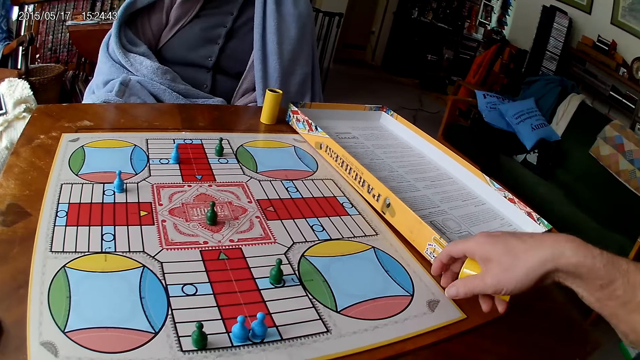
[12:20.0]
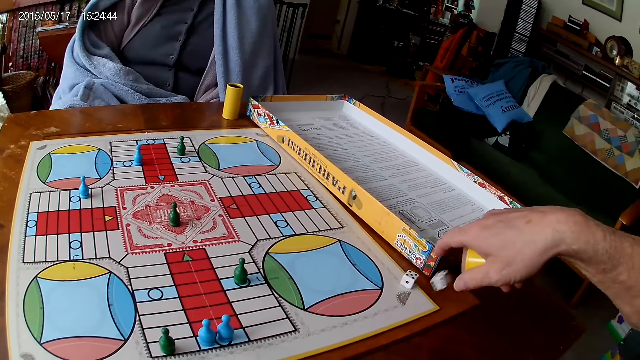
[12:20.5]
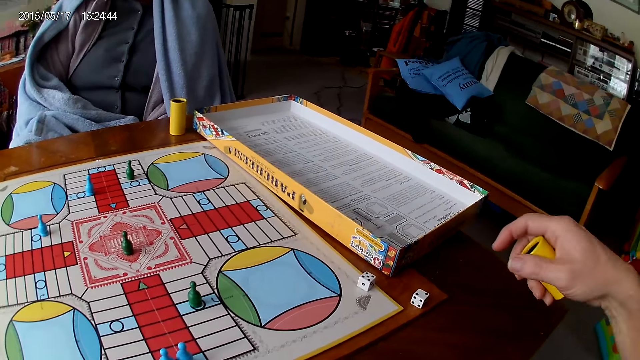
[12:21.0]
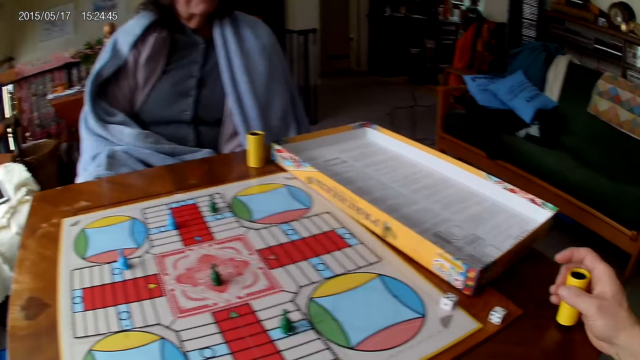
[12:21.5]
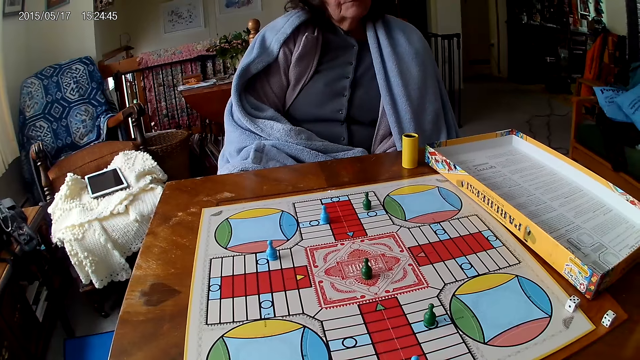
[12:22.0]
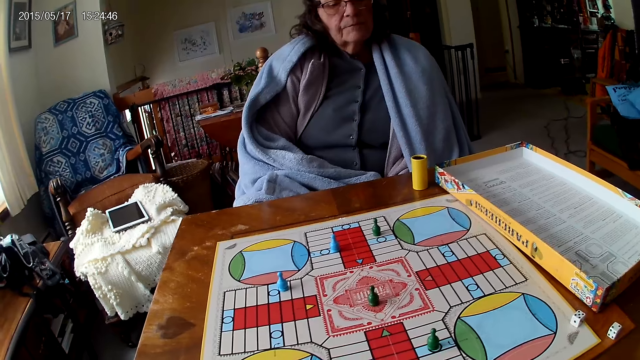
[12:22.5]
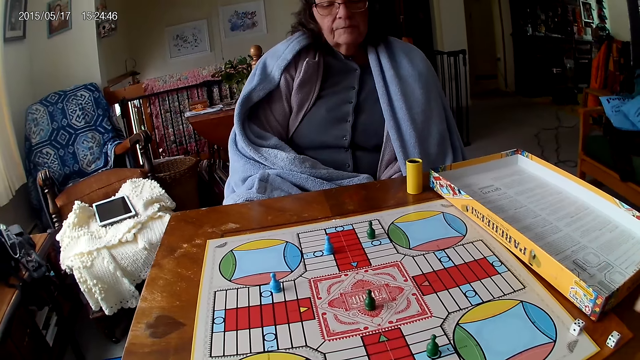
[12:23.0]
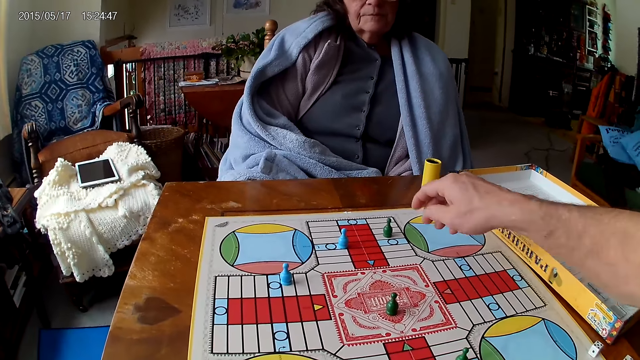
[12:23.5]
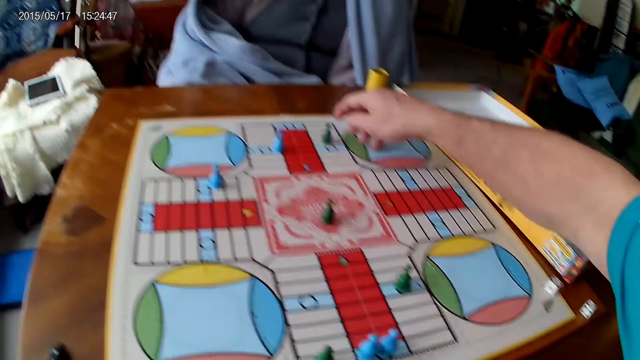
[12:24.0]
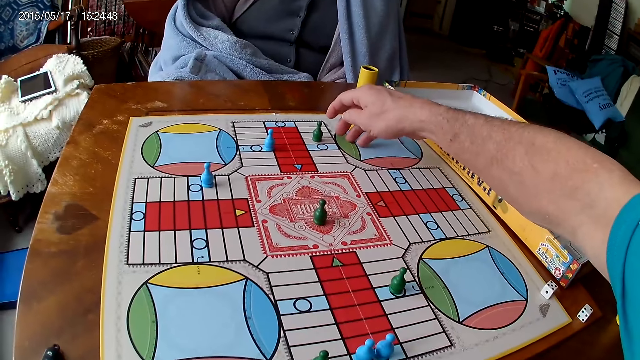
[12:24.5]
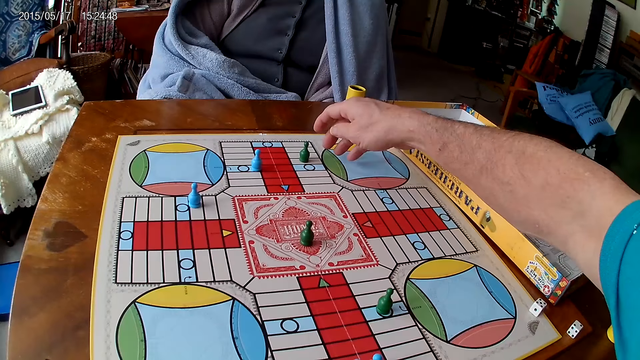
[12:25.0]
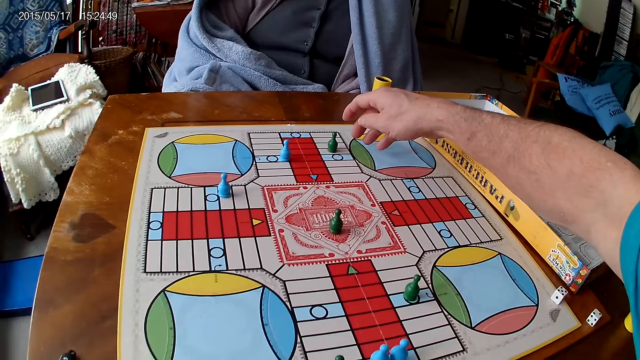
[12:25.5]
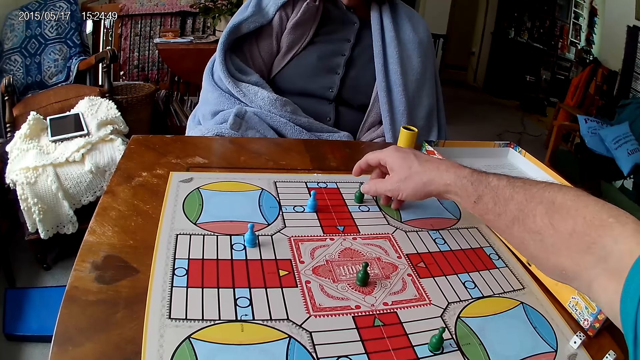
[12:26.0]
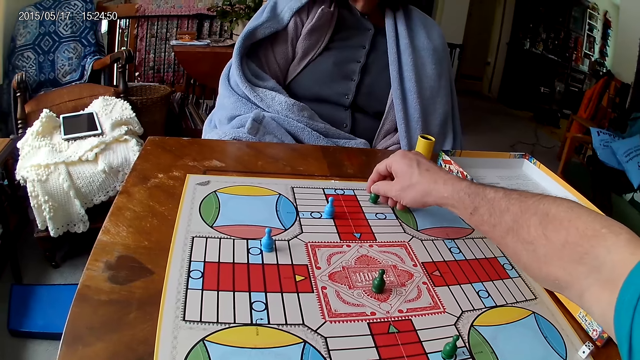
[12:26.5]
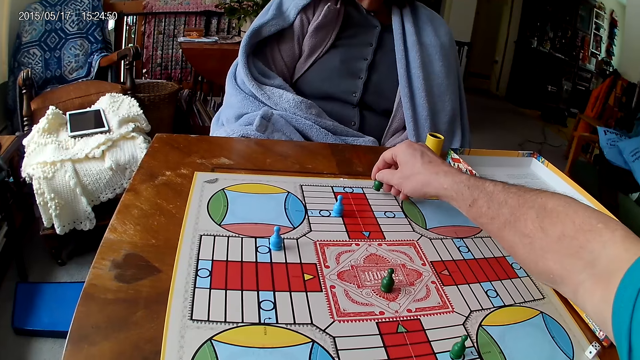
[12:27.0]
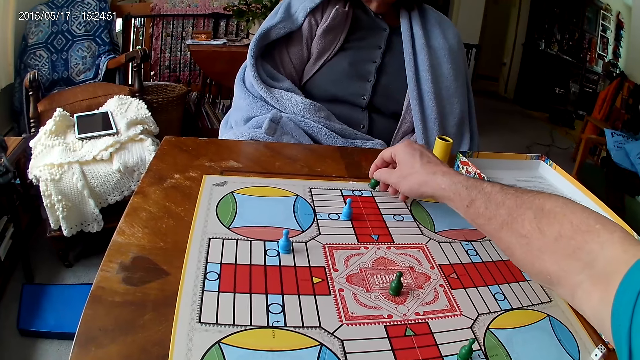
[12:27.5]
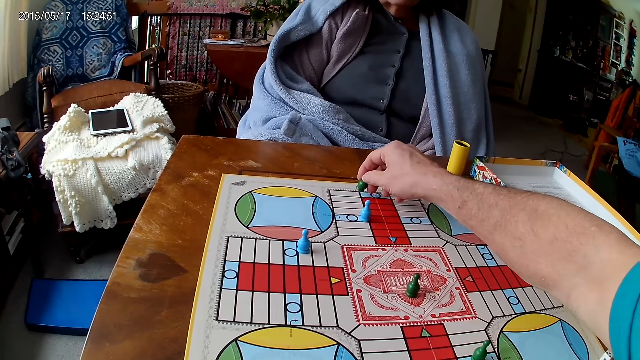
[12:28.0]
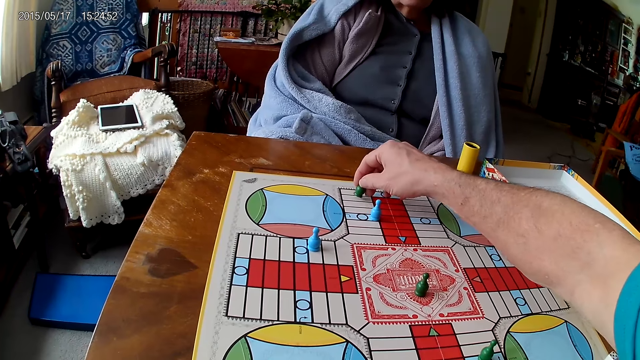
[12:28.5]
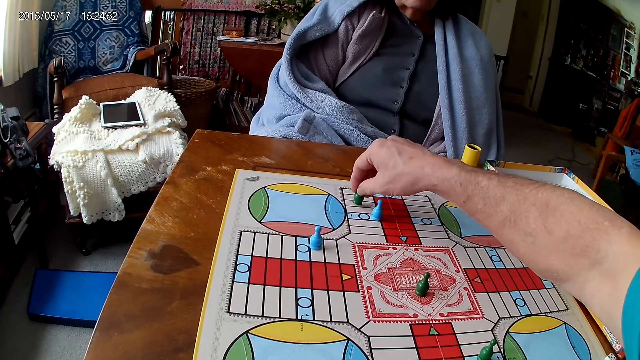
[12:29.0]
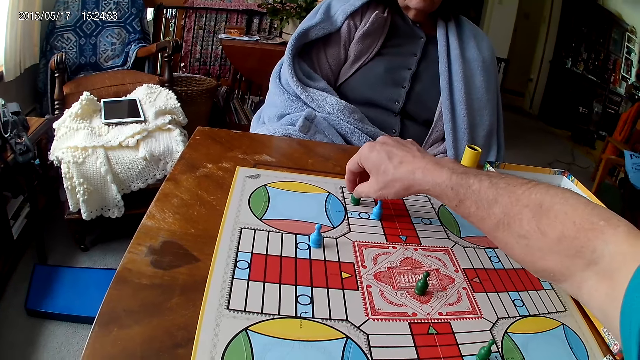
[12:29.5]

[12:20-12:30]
The camera wearer drops the dice in his container on the Ludo board. He drops his container on the table with his right hand. He picks the dice. He moves a piece on the Ludo board with his right hand.

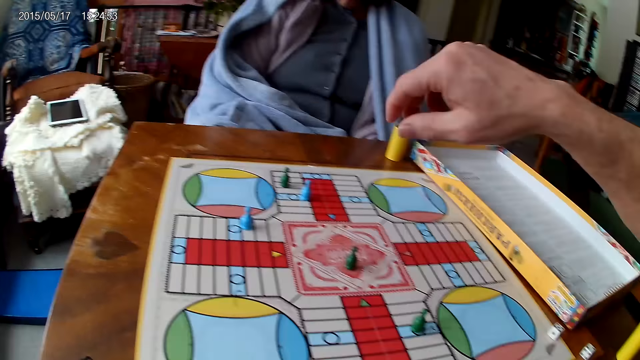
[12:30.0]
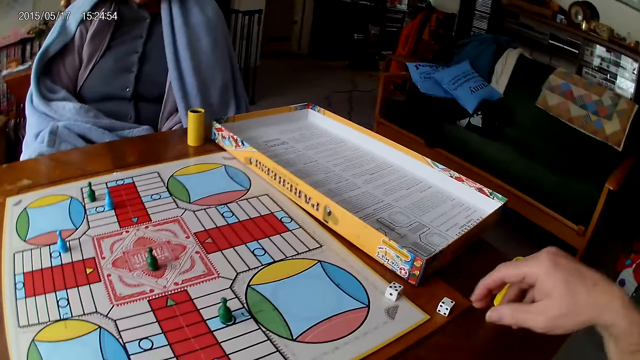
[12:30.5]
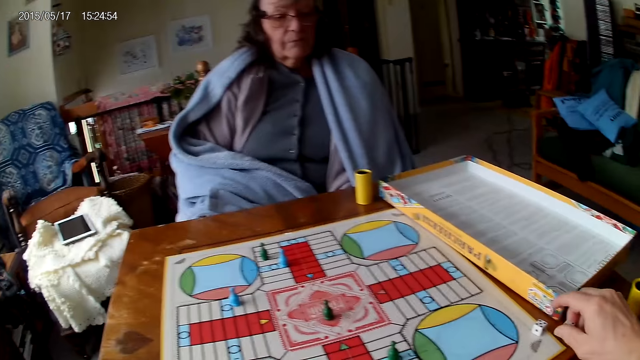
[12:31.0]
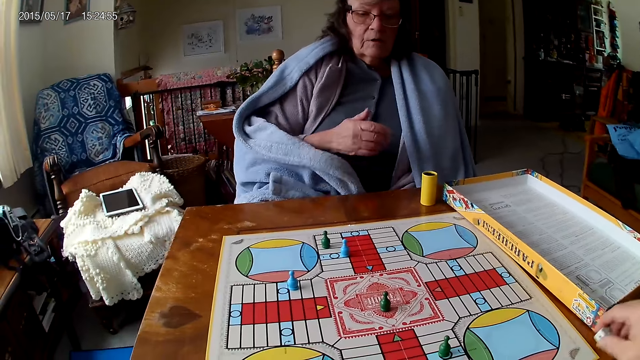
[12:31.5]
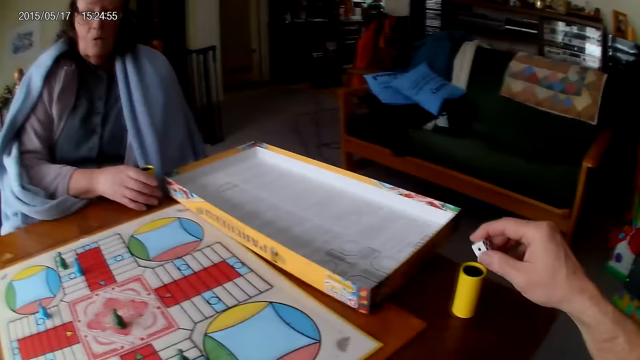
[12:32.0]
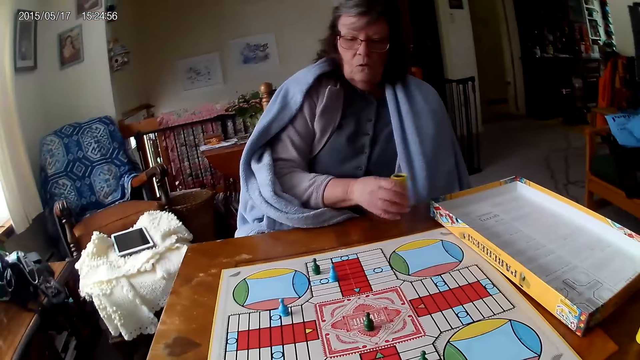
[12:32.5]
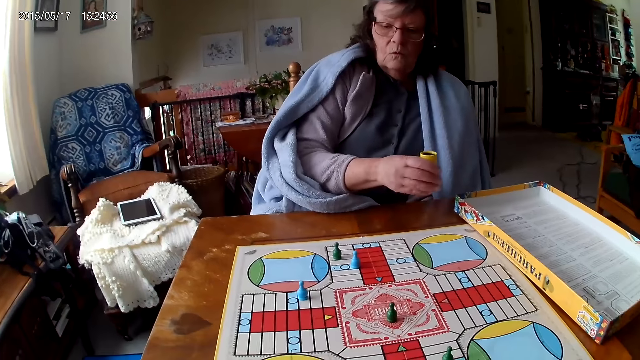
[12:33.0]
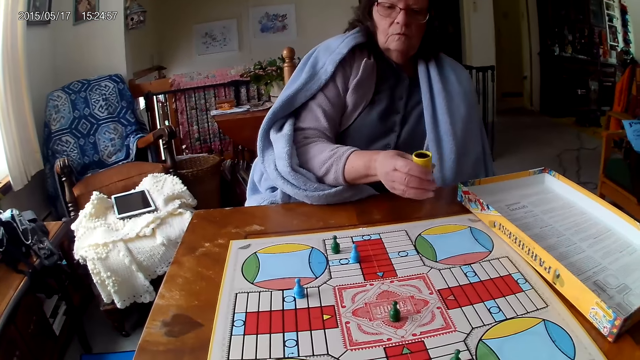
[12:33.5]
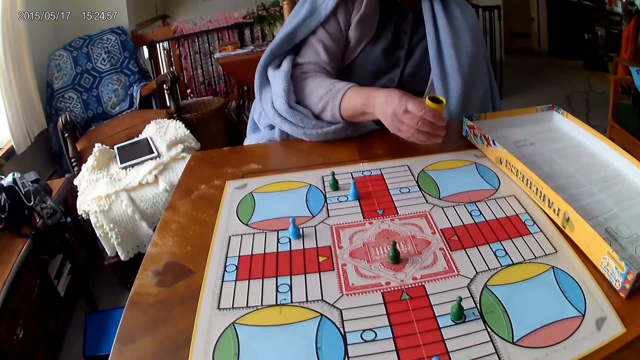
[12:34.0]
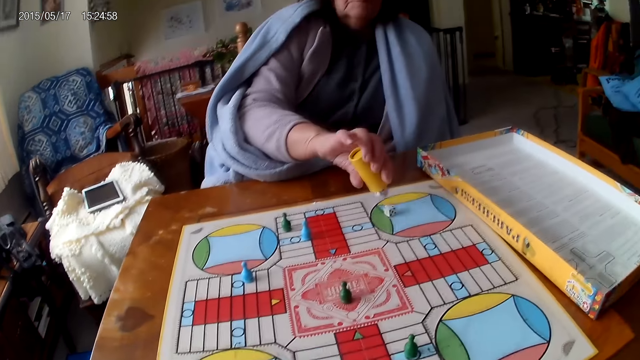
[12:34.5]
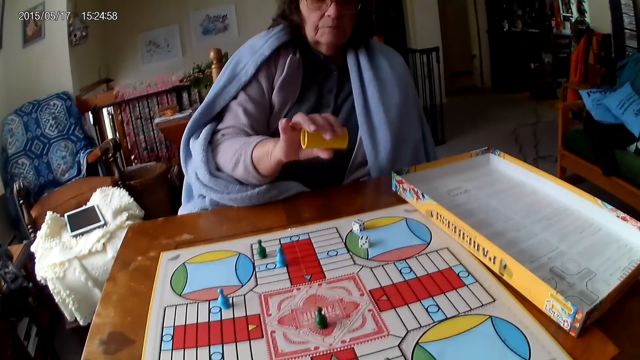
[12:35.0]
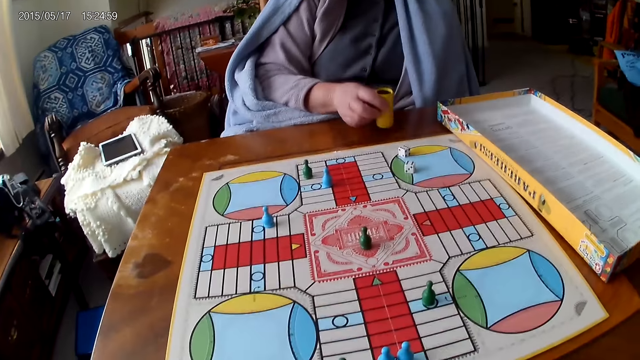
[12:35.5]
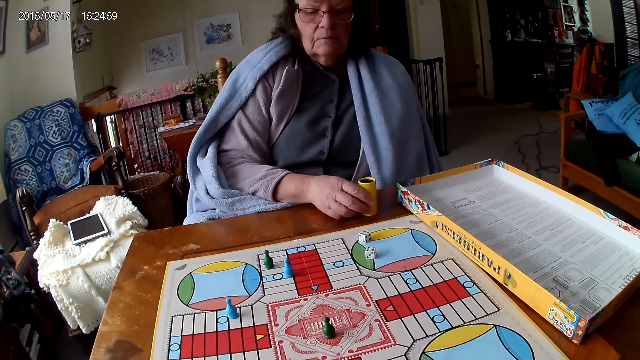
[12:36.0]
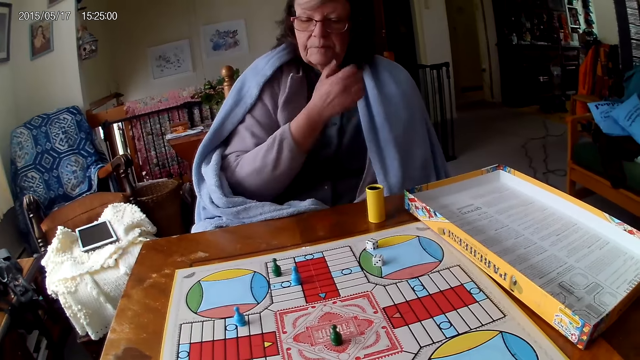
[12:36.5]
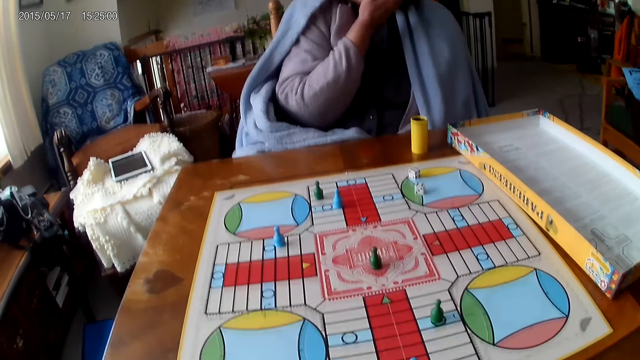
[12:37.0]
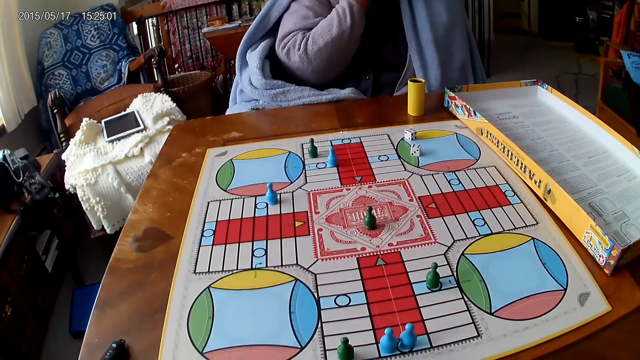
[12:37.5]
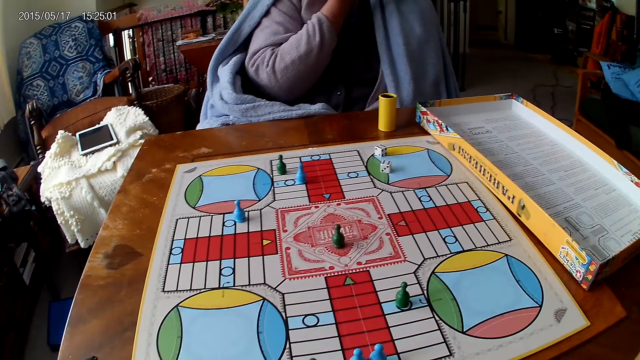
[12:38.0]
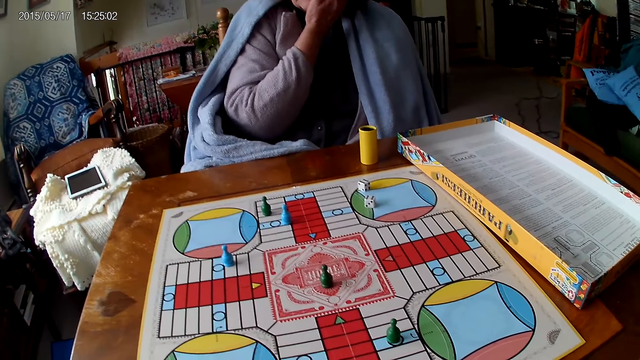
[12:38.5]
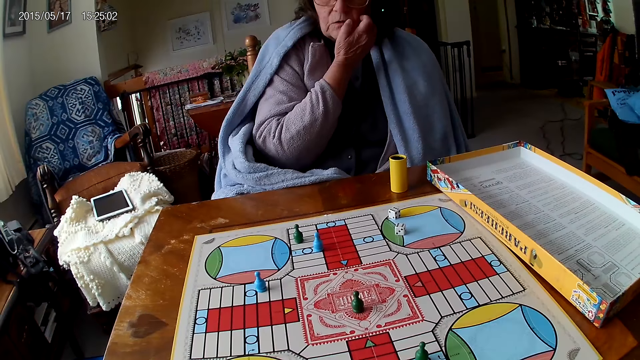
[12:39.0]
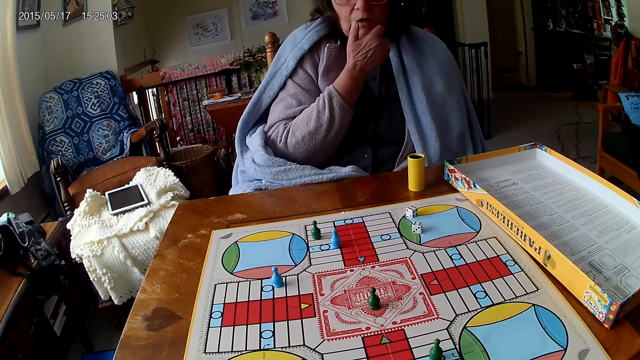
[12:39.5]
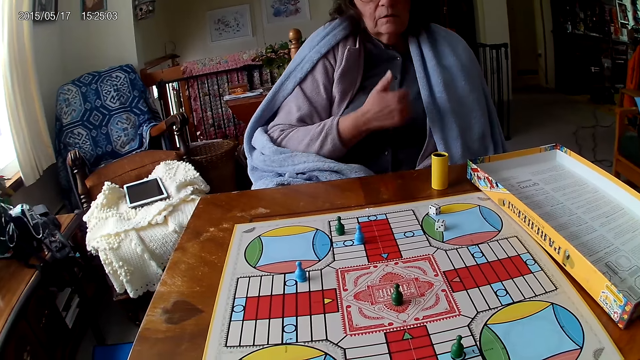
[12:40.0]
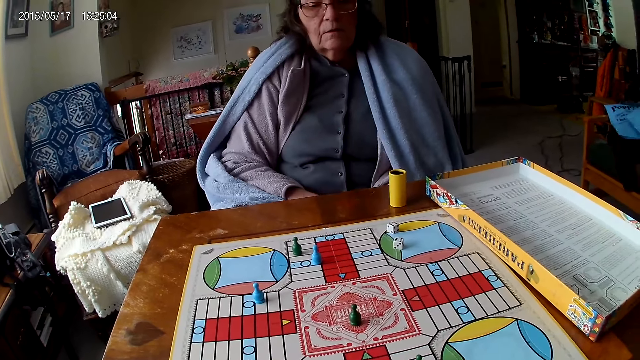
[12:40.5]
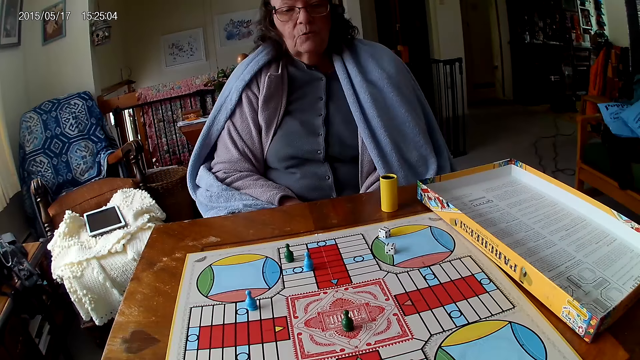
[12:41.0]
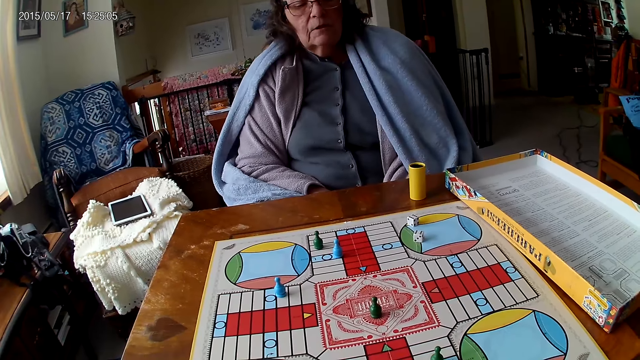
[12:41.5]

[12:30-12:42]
The camera wearer picks his dice from the Ludo board with his right hand. A woman grabs her container from the table with her right hand. The camera wearer drops the dice into his container. The woman shakes her container with her right hand and spins the dice. The woman drops the dice in her container on the Ludo board. The woman drops her container on the Ludo board. The woman talks.
